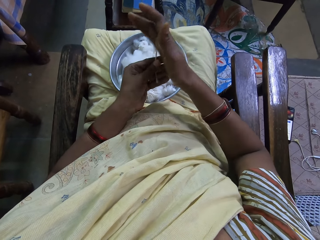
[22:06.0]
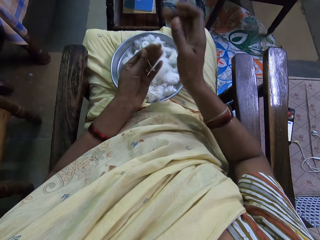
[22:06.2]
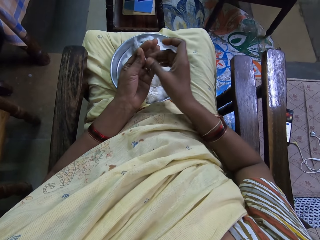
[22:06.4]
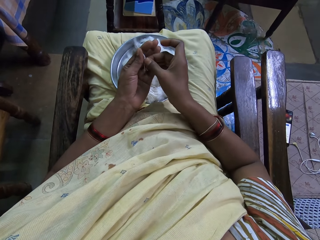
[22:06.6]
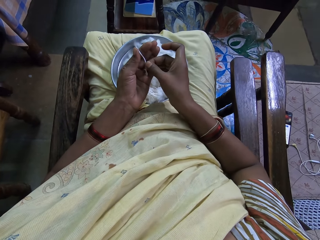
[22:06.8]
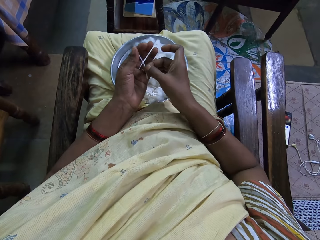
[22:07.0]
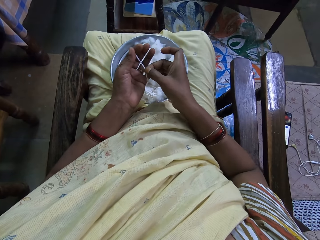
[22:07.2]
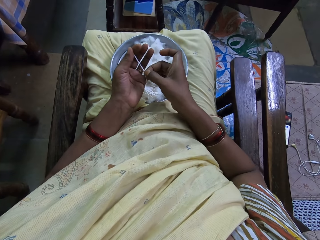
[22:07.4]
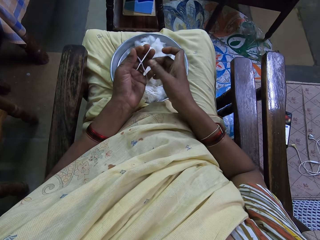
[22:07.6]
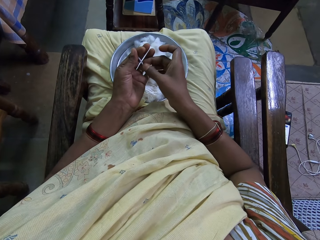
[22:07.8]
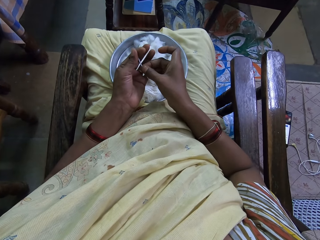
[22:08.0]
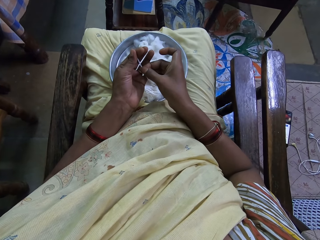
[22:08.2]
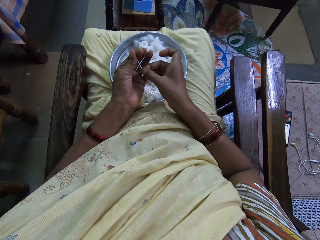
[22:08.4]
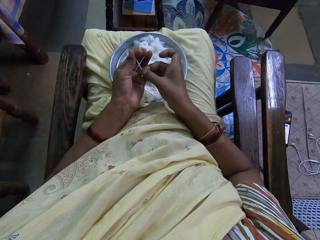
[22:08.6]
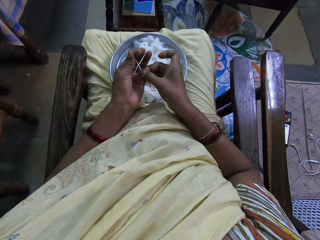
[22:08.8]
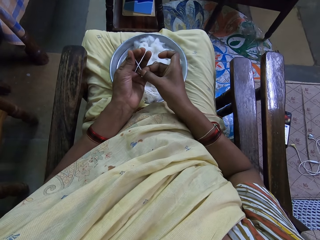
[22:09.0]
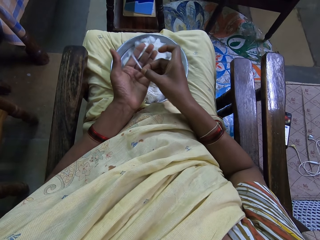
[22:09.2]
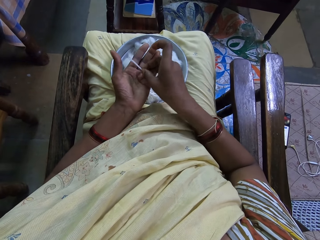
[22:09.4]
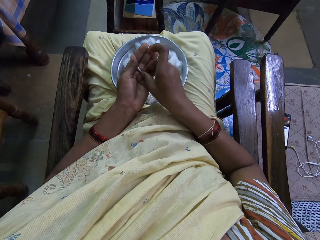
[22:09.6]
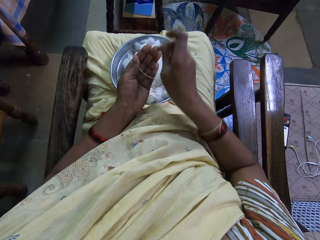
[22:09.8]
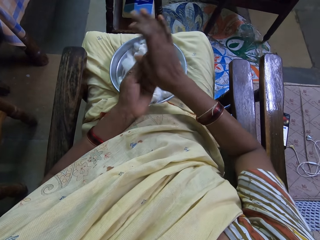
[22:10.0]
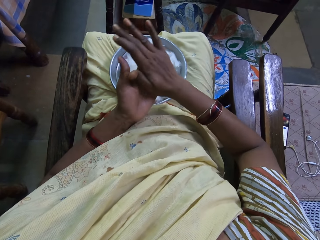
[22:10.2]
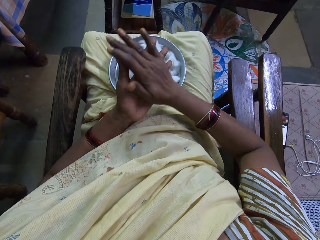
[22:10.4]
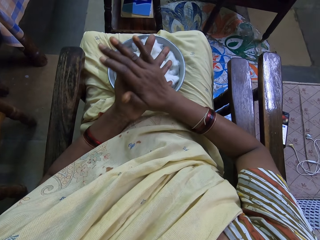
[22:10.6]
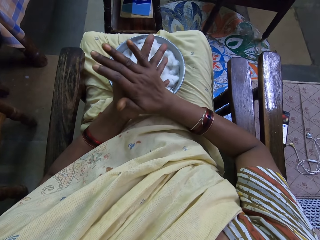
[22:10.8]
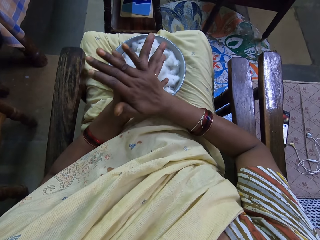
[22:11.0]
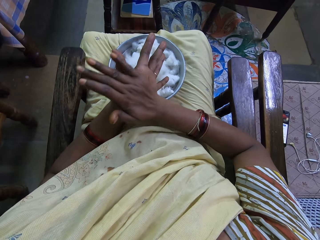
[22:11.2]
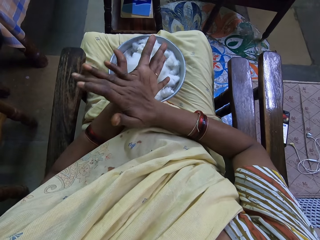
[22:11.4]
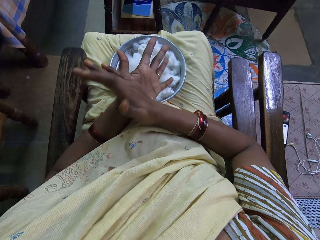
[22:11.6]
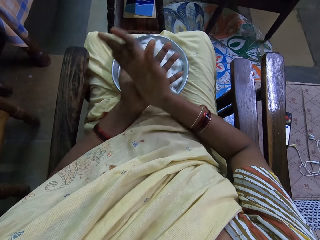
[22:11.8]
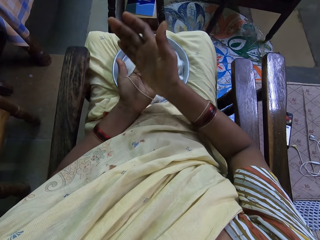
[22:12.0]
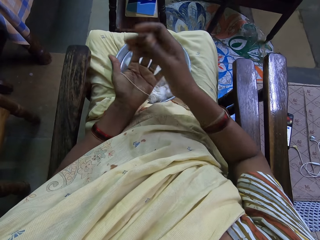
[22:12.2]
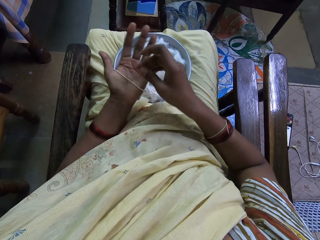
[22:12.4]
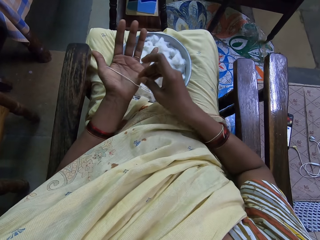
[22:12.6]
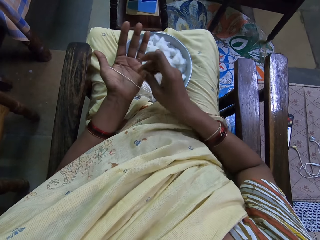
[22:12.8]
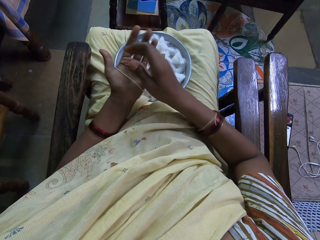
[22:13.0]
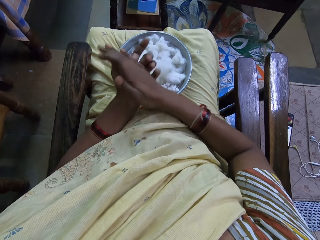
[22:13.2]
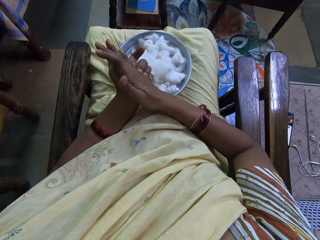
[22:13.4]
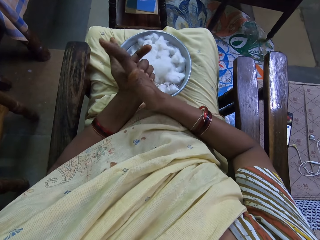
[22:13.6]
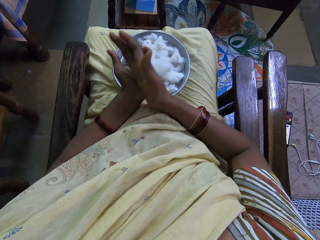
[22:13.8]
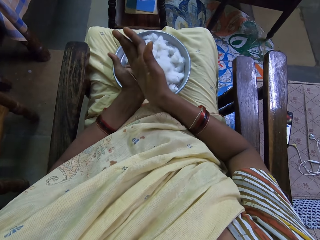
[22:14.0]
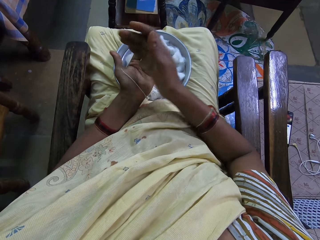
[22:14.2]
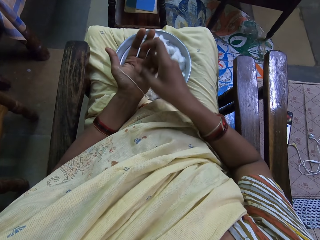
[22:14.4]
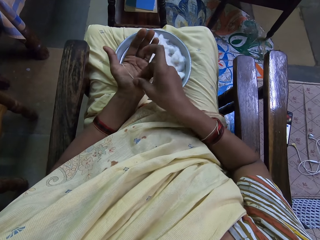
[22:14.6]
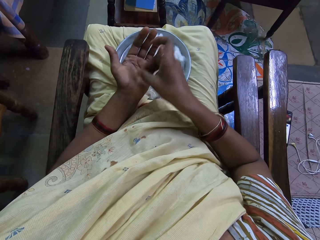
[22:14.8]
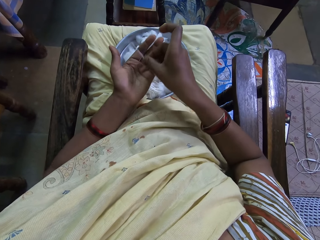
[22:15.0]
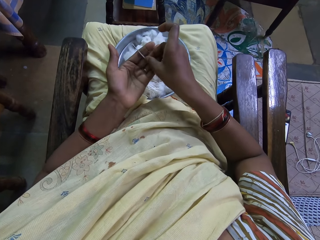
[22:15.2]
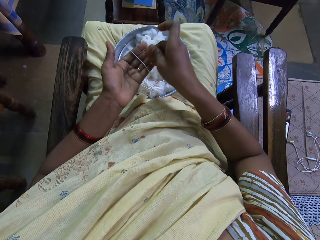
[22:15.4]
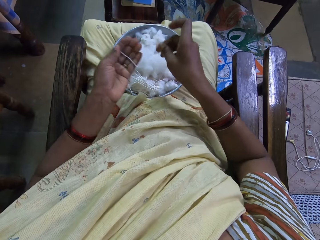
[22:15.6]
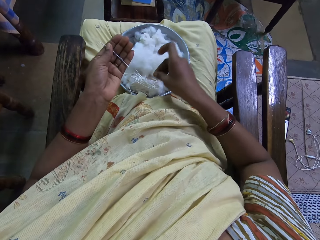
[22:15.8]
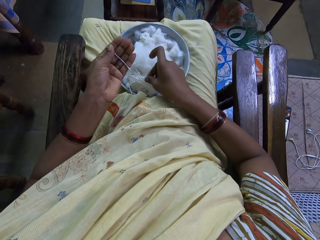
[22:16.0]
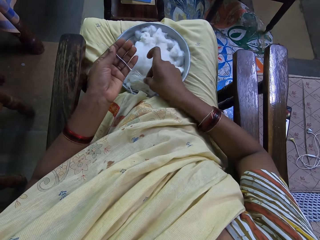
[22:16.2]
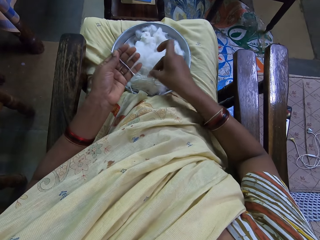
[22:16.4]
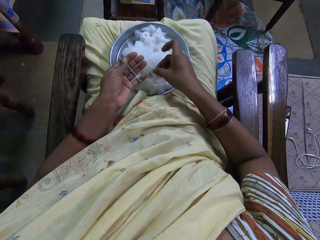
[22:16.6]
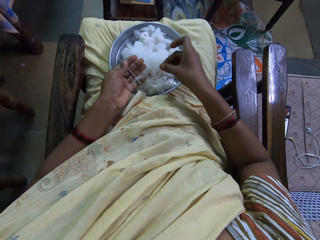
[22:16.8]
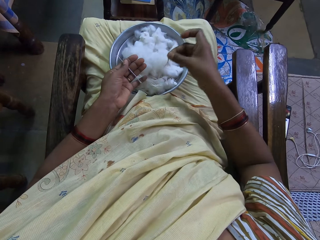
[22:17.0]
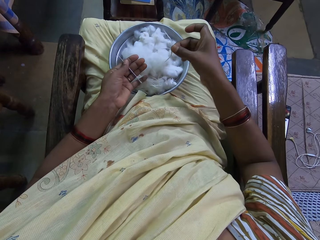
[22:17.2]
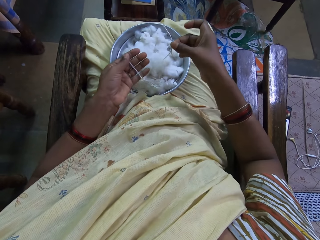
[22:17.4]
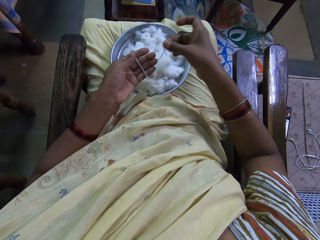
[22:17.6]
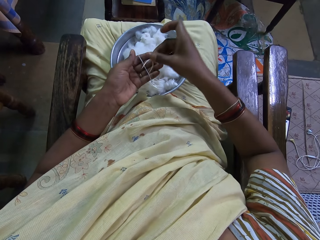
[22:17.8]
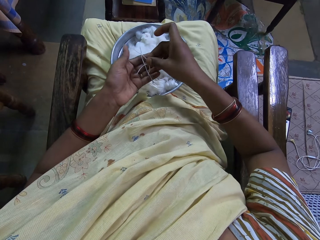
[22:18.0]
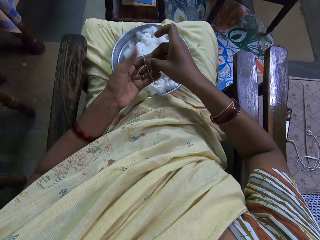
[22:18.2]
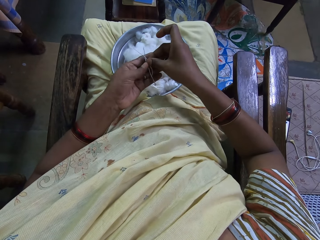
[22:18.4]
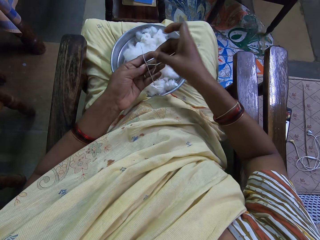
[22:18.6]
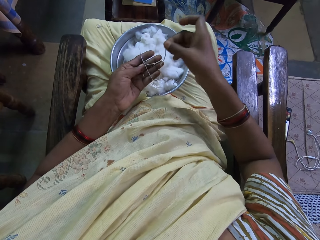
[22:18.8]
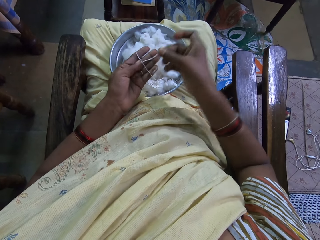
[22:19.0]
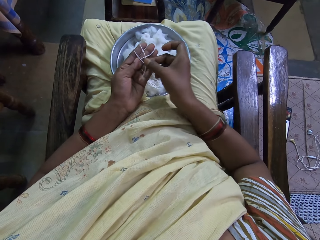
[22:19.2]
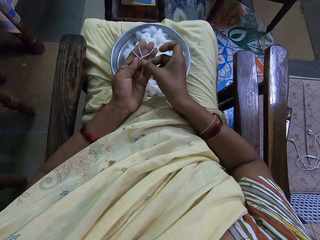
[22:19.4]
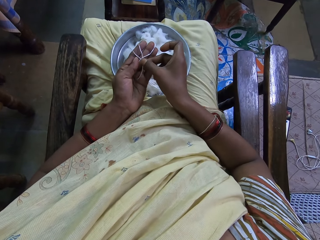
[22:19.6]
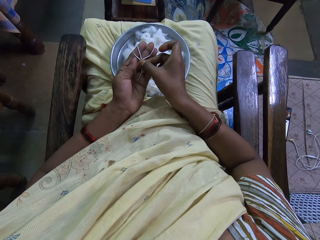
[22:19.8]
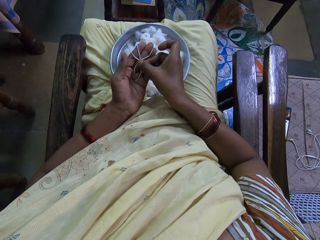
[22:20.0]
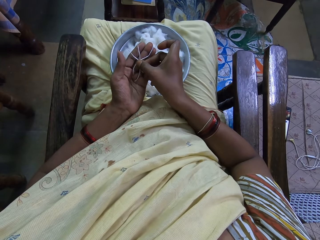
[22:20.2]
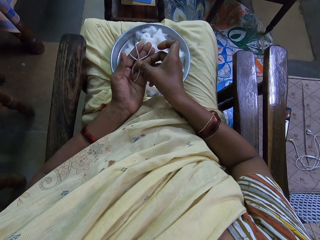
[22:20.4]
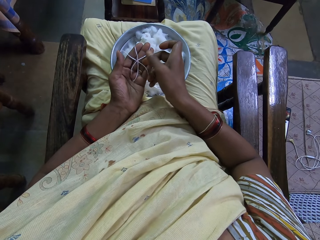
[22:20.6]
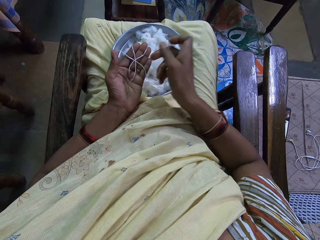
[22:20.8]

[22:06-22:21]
The camera wearer aligns wool on the hand. They roll the wool. They stare at the wool. They roll the wool. They move the wool on the hand. They place the cotton wool on the left hand. They pick up the wool. They arrange the wool on the hand.

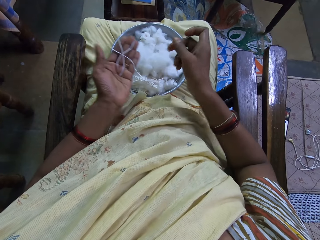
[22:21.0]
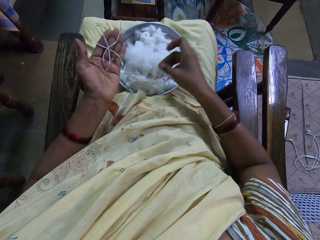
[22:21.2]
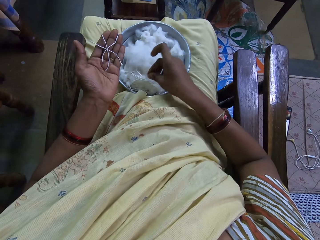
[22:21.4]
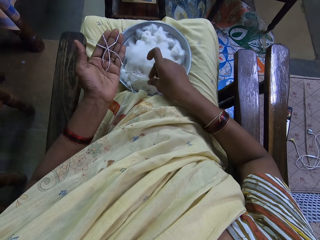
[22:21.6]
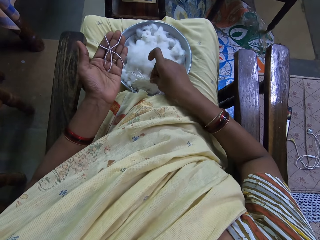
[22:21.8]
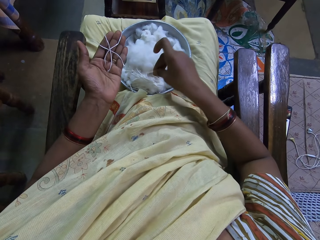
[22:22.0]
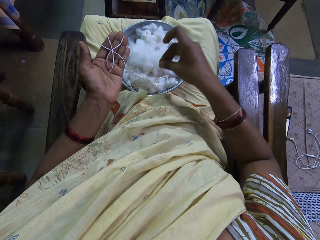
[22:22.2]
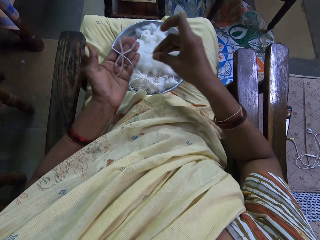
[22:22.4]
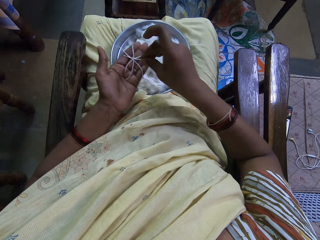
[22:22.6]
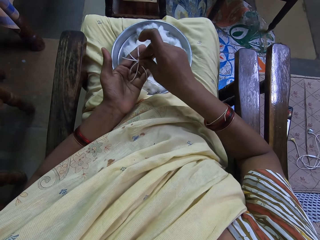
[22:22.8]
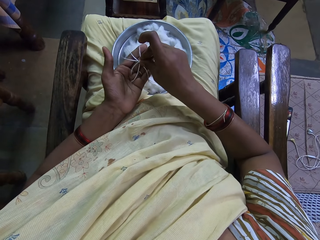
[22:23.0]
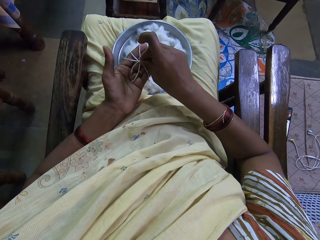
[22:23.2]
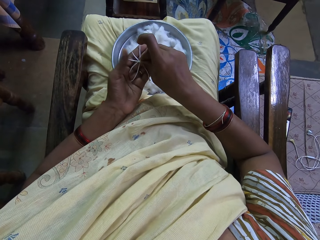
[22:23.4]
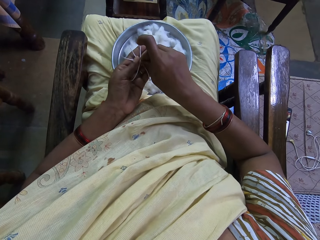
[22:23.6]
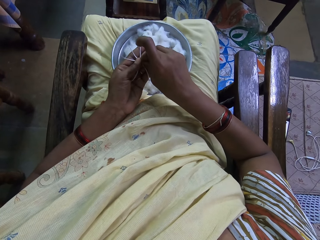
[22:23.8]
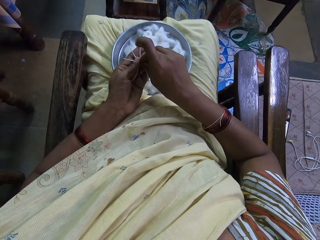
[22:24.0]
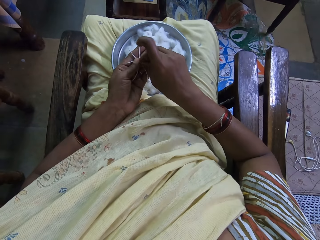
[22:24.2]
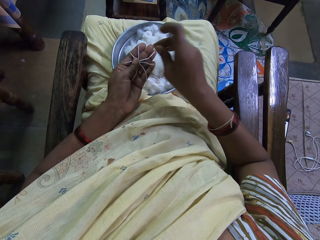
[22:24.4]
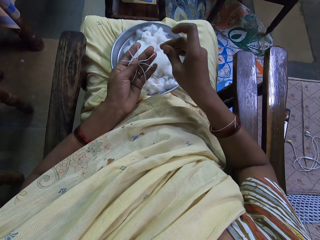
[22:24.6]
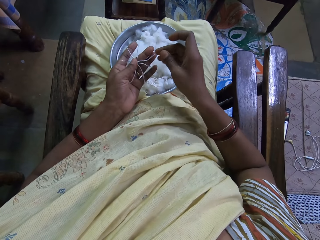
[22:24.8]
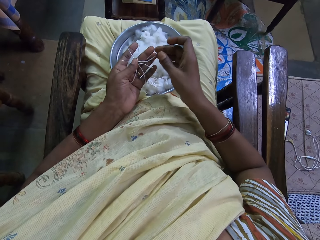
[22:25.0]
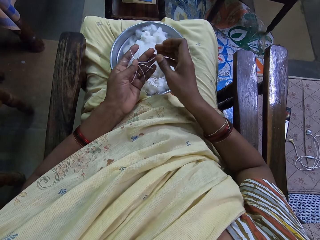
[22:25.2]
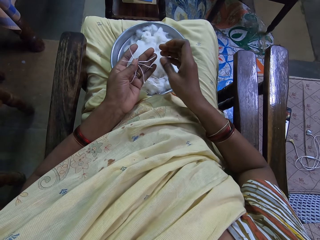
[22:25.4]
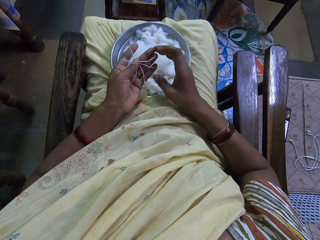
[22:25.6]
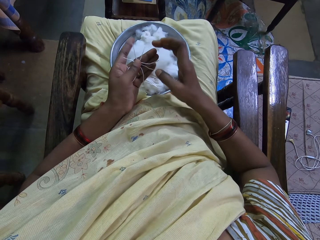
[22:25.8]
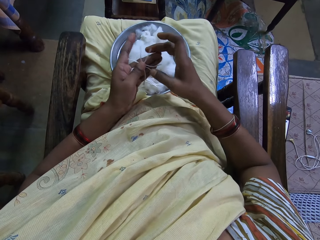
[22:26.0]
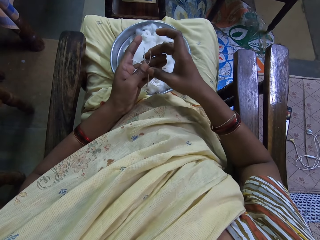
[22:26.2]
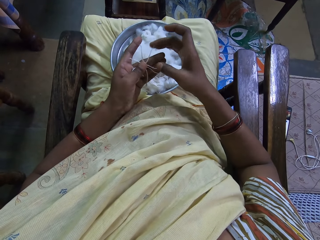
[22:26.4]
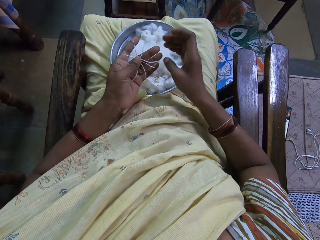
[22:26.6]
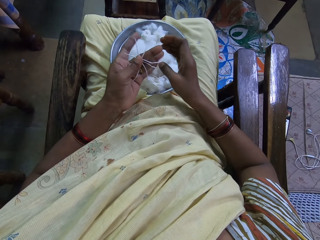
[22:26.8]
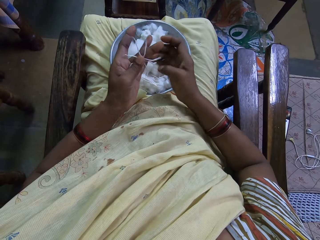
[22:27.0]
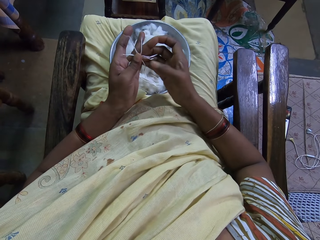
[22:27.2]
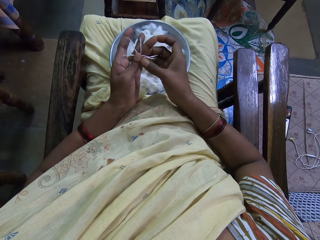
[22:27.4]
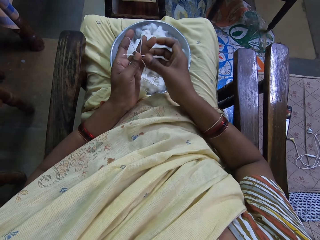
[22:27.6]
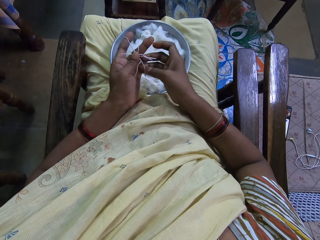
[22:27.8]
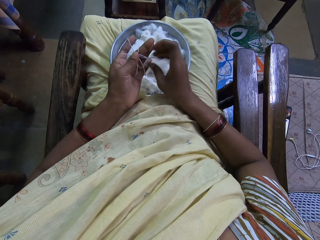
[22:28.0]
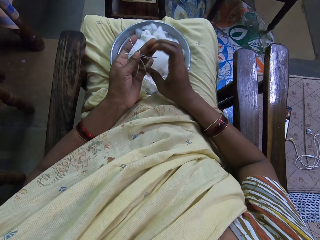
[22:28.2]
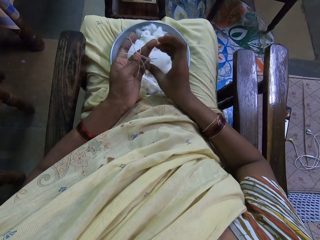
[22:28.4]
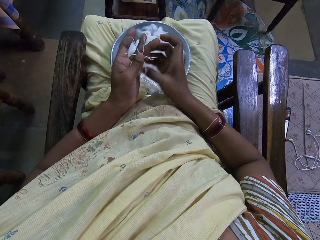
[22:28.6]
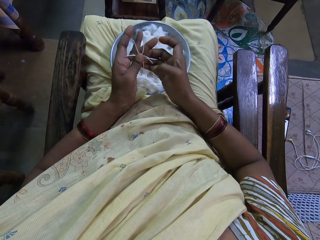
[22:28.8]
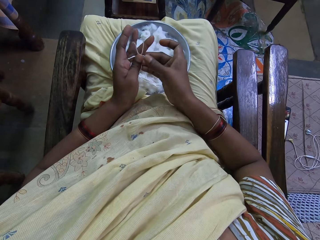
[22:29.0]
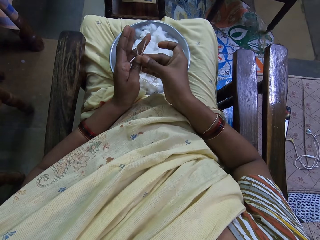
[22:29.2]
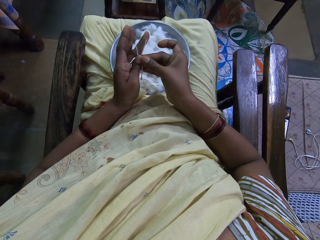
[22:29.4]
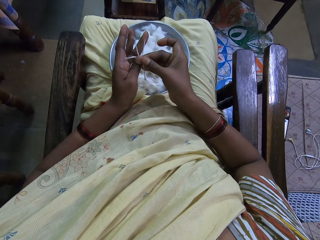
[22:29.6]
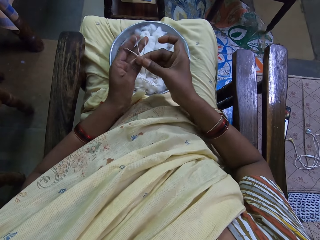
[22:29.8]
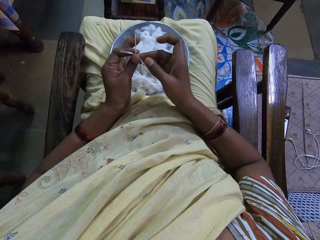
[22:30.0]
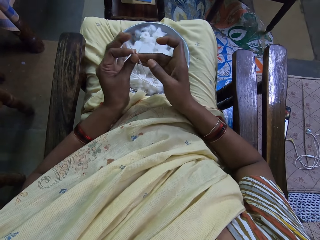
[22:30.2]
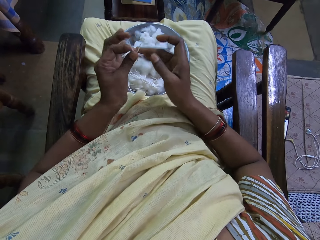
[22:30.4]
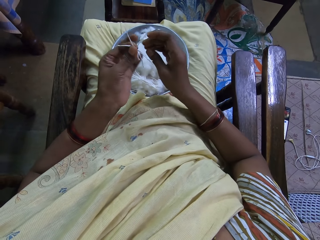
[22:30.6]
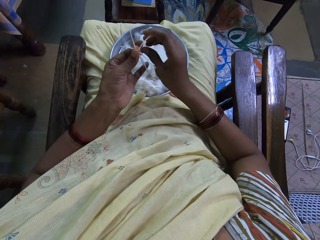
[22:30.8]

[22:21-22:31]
The camera wearer picks up cotton with the right hand. They arrange the wool on the hand. They place the cotton wool on the left hand. They arrange the cotton wool in the left hand.
